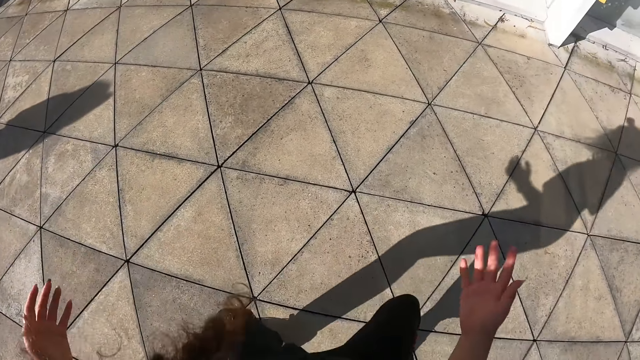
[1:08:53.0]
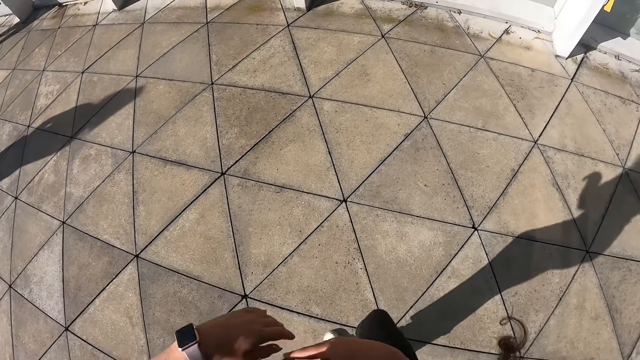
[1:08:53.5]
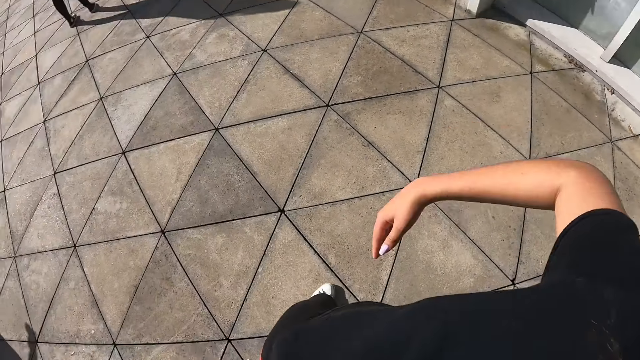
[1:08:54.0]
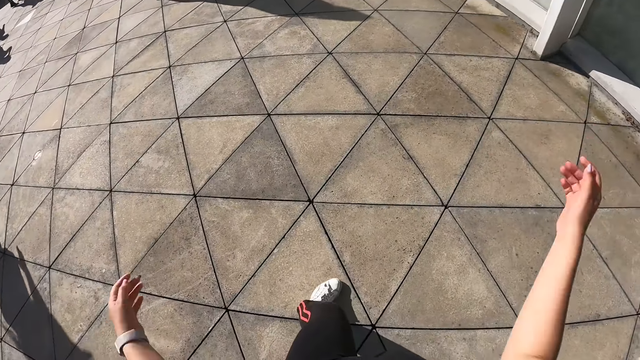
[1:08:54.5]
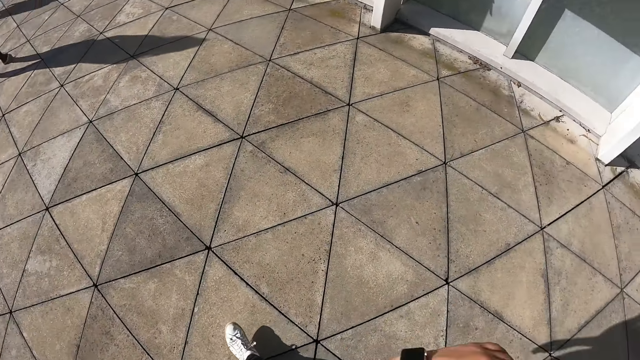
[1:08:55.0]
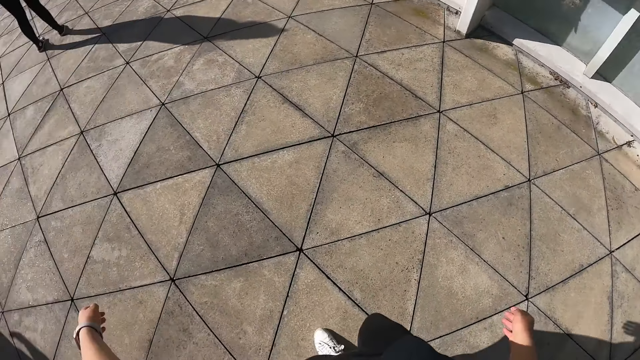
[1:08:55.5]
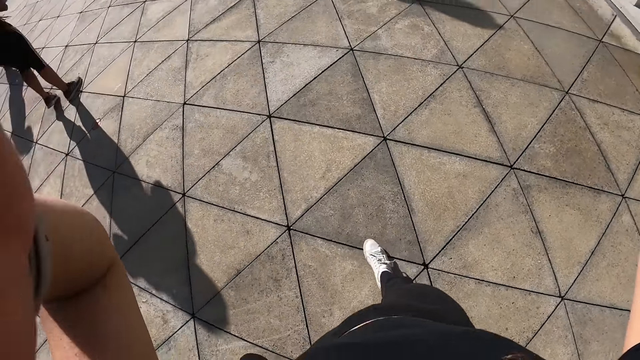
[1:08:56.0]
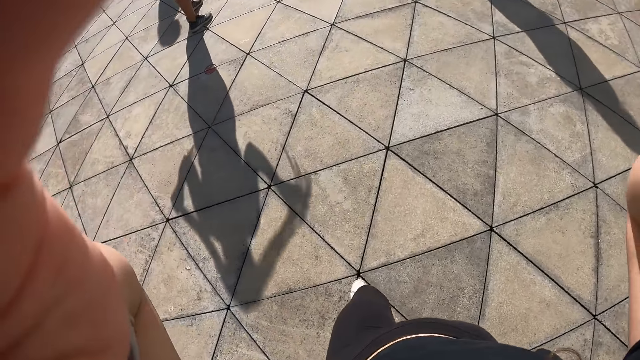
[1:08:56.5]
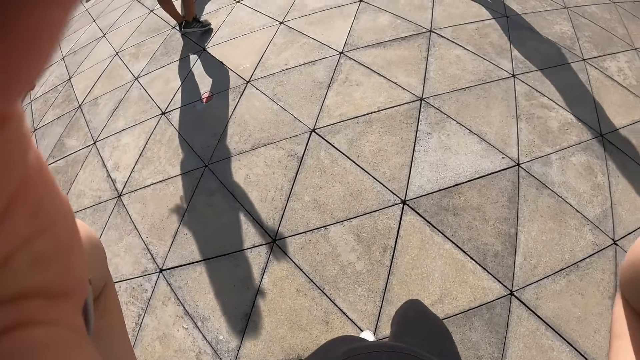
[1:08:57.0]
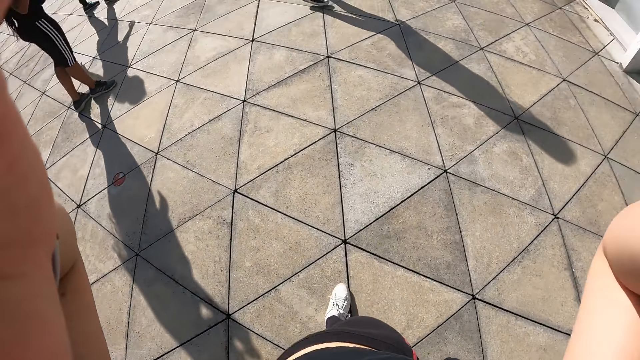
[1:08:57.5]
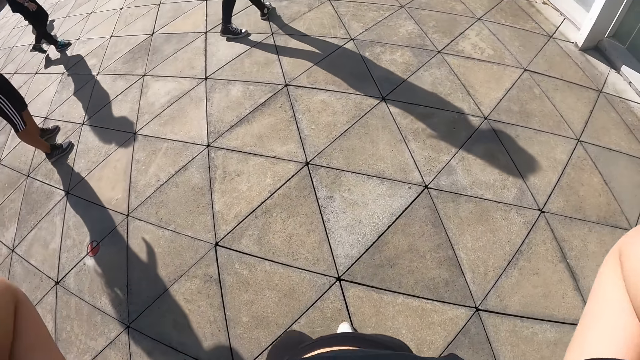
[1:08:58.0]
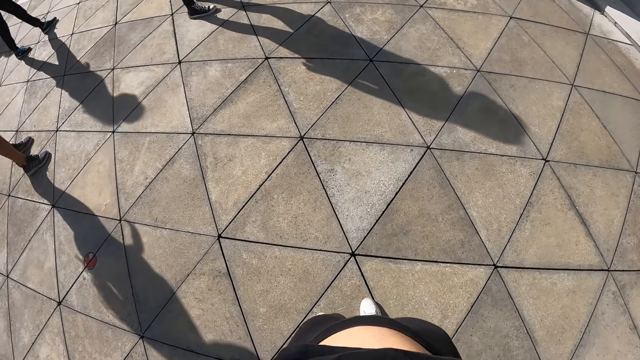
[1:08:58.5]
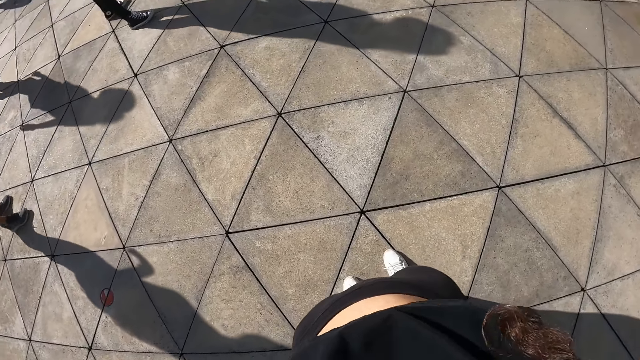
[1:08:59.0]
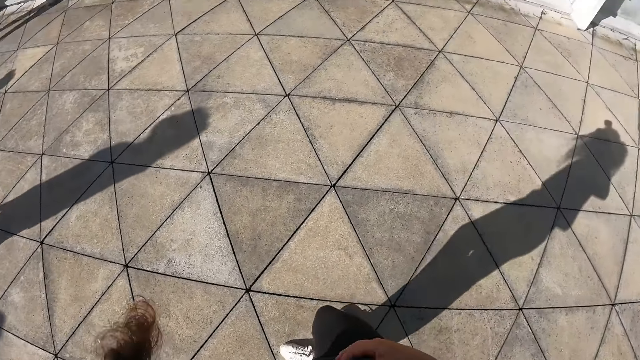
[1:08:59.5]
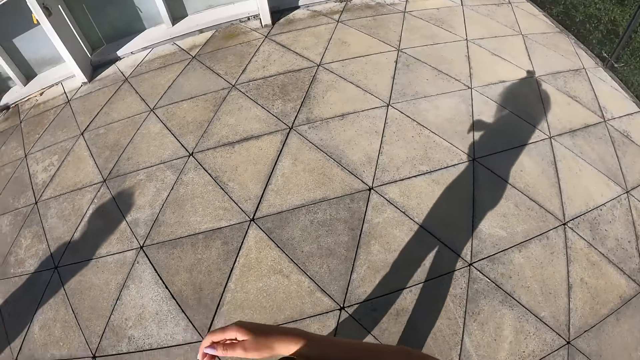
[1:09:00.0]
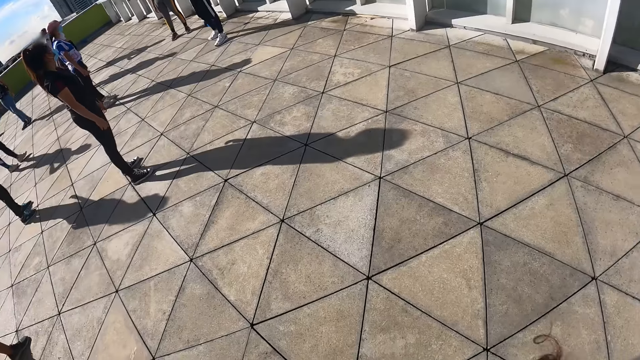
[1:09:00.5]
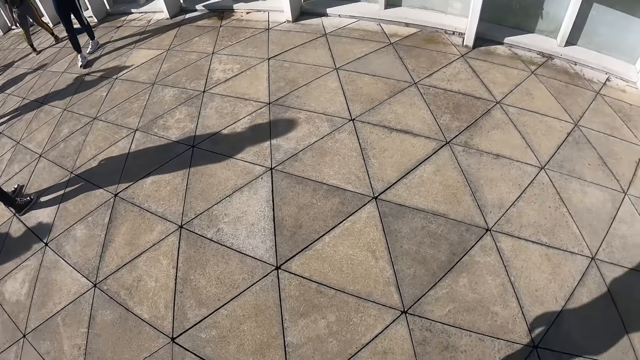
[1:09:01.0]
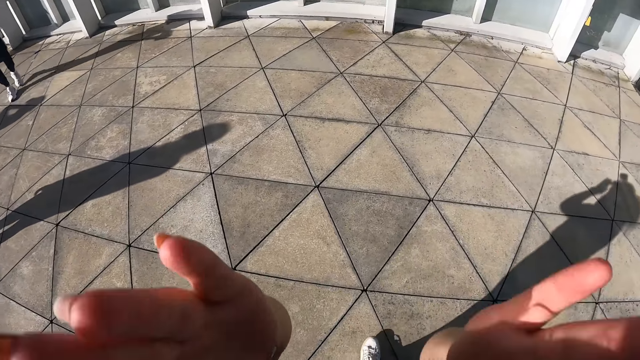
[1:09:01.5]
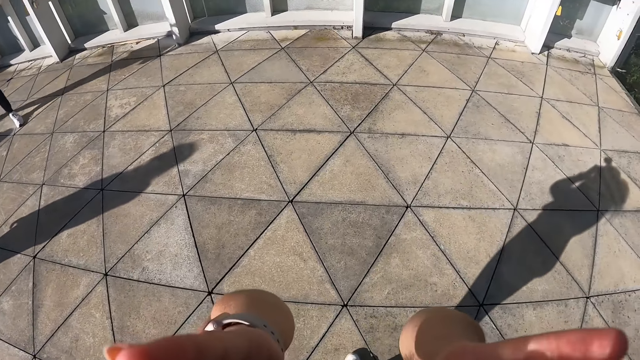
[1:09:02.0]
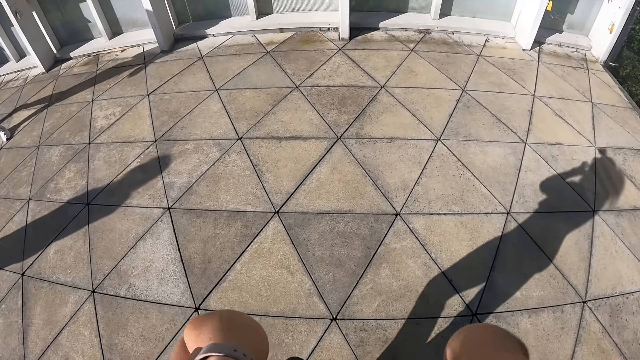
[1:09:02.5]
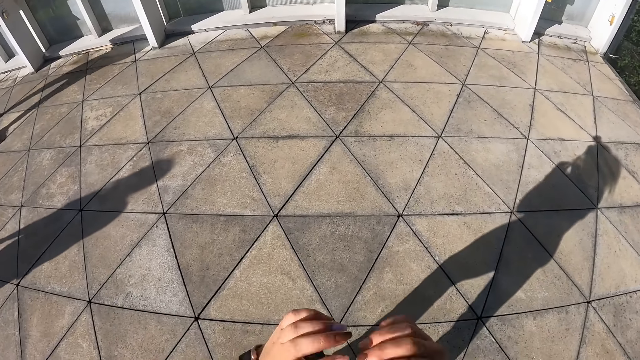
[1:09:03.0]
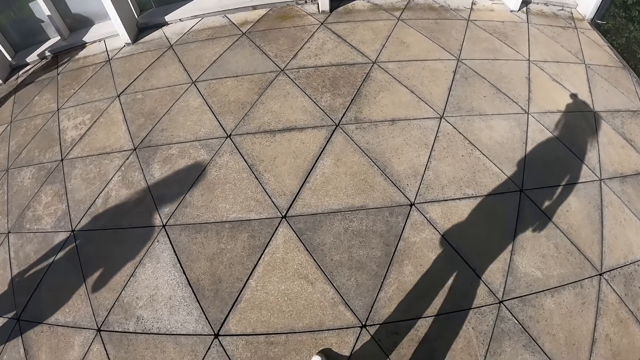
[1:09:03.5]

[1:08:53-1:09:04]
The camera wearer adjusts the camera on her head with both hands.

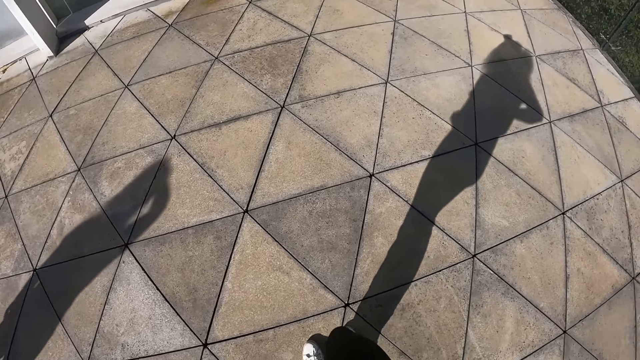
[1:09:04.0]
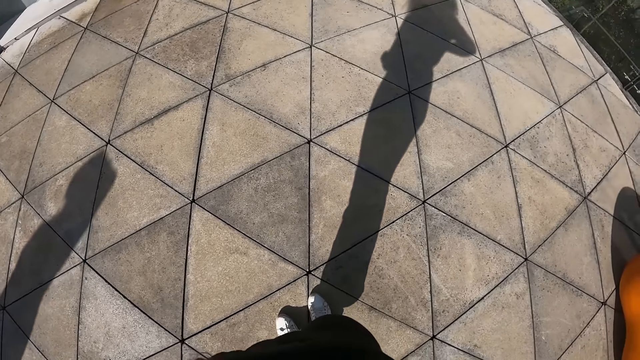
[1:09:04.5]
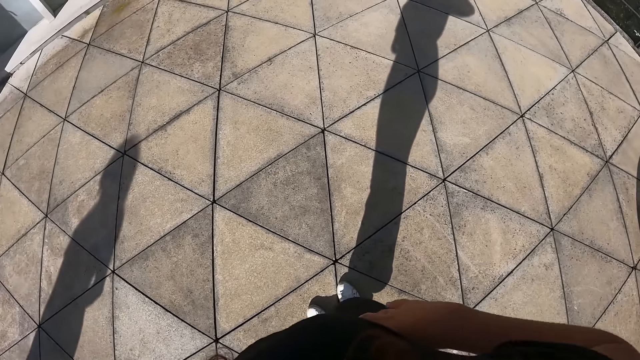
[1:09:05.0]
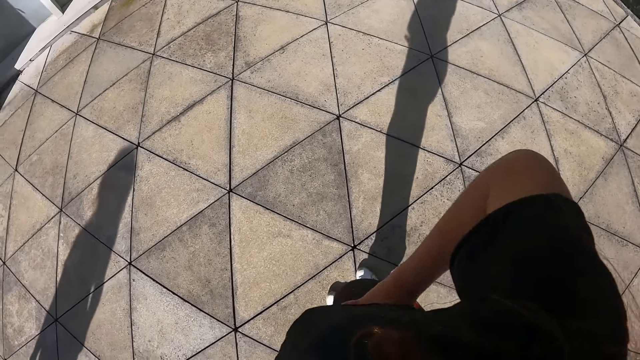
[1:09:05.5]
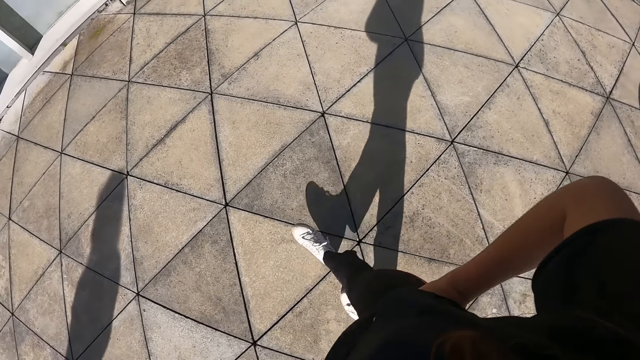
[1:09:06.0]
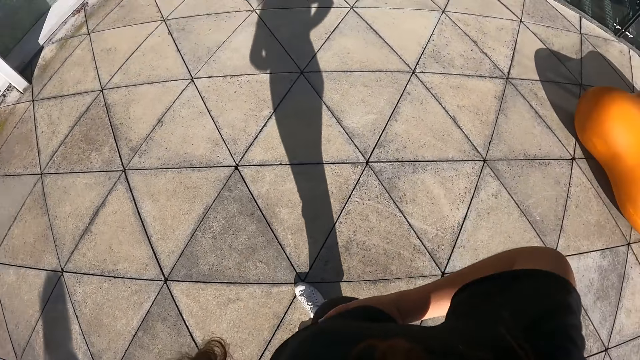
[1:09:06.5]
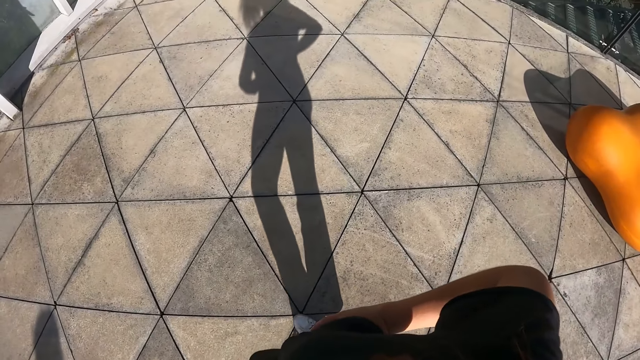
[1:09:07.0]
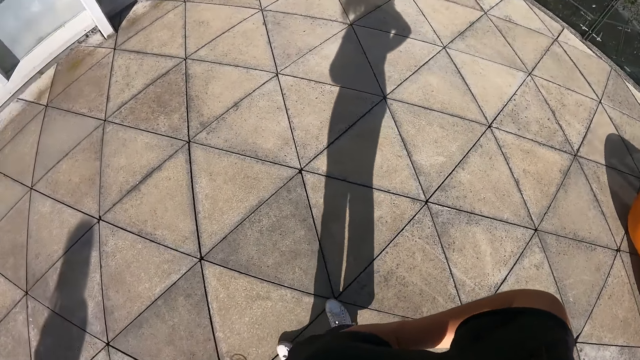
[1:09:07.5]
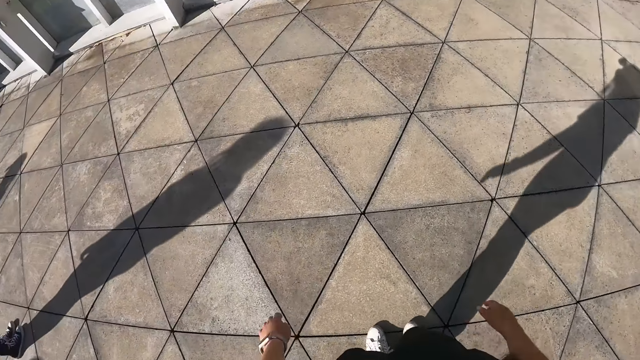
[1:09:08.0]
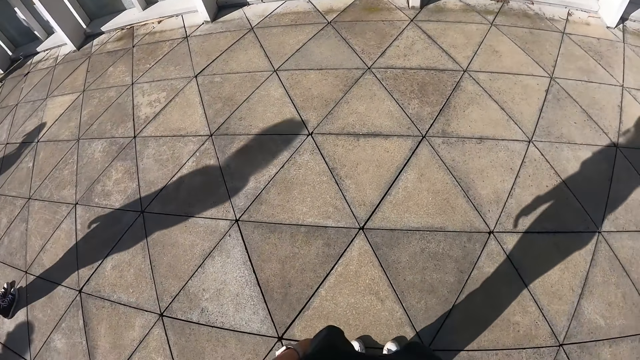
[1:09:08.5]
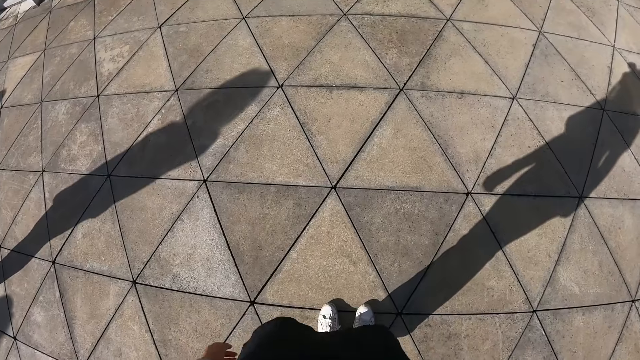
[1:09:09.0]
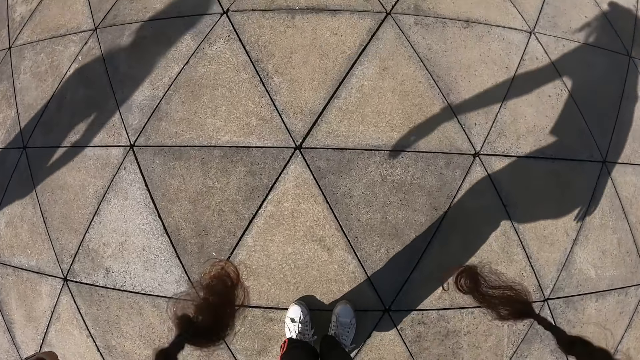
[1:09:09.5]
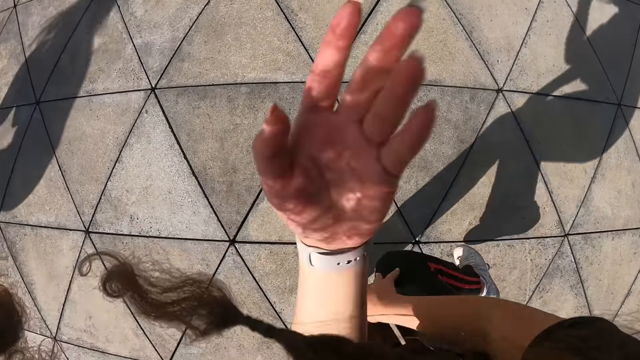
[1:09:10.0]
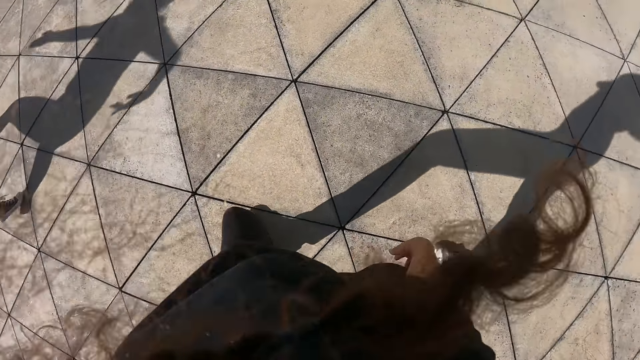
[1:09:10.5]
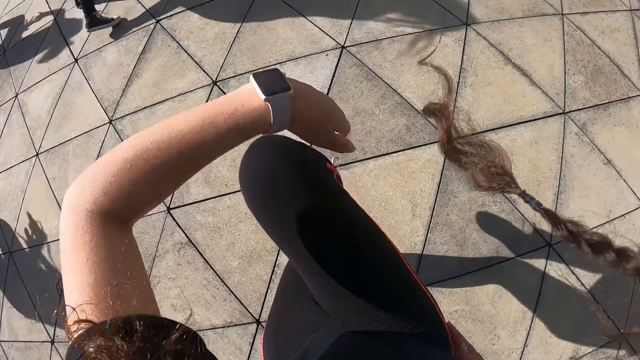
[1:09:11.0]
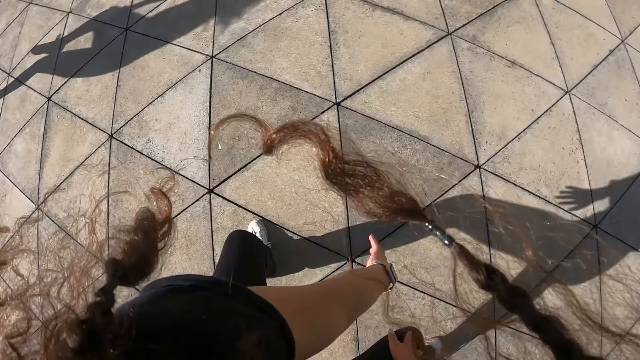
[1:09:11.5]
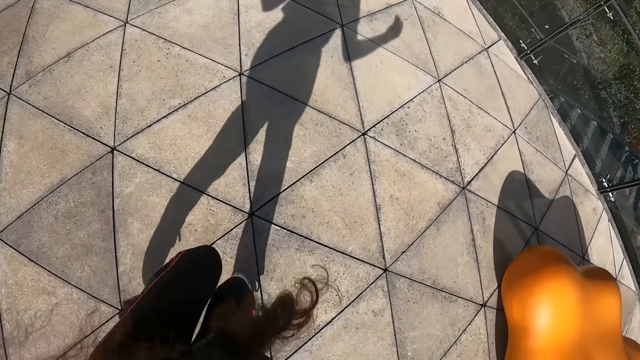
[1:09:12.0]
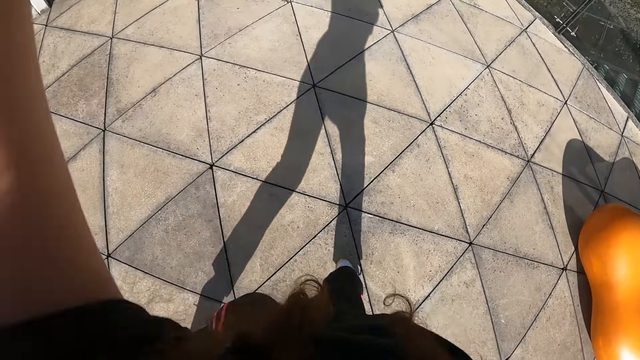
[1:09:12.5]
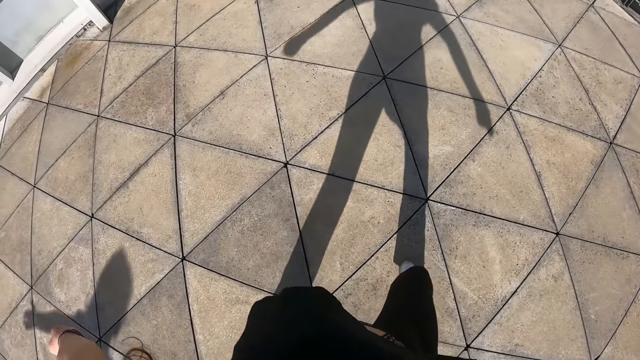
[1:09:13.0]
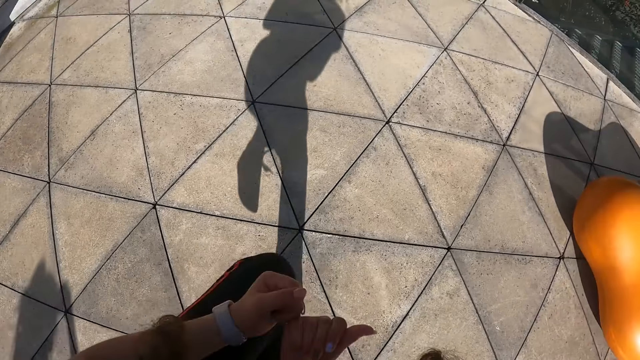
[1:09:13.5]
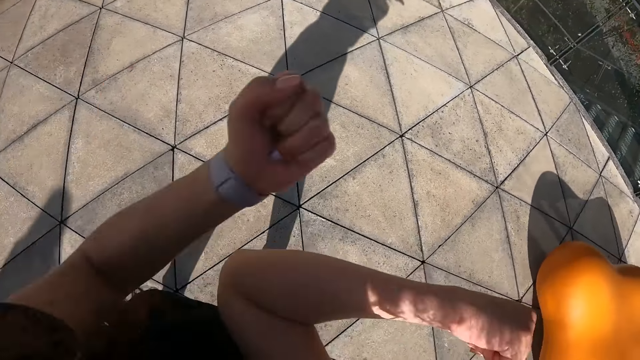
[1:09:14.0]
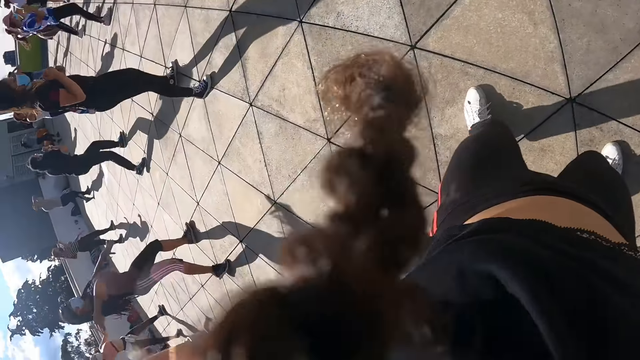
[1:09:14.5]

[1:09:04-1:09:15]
The camera wearer dances.
